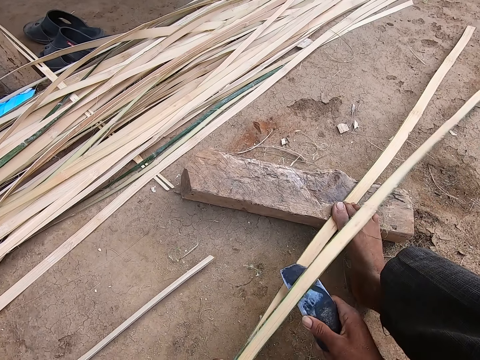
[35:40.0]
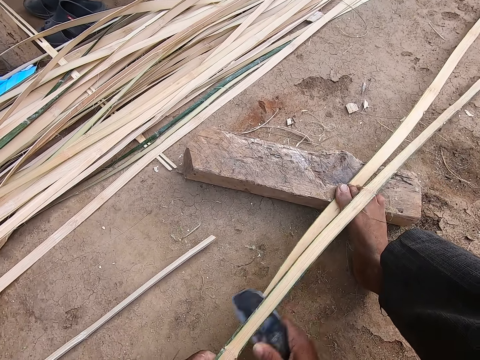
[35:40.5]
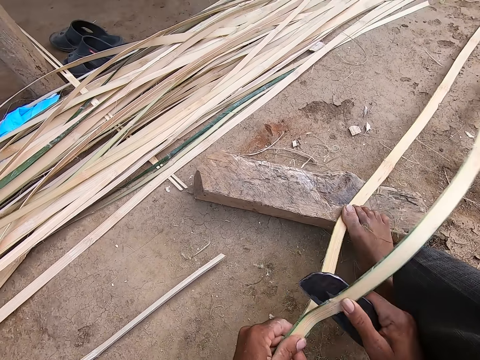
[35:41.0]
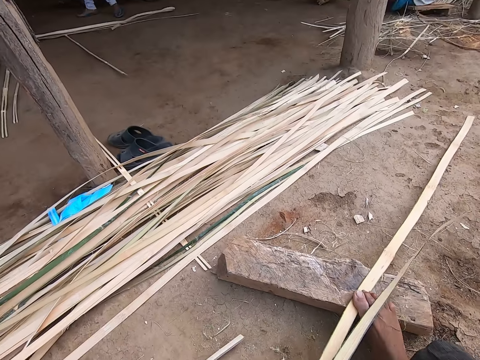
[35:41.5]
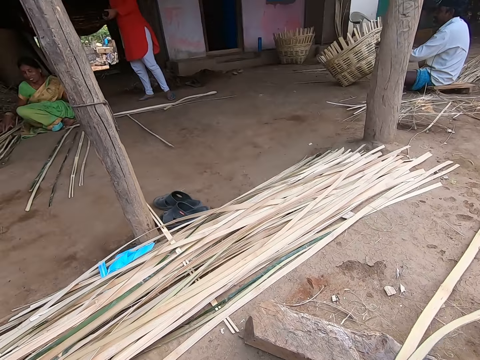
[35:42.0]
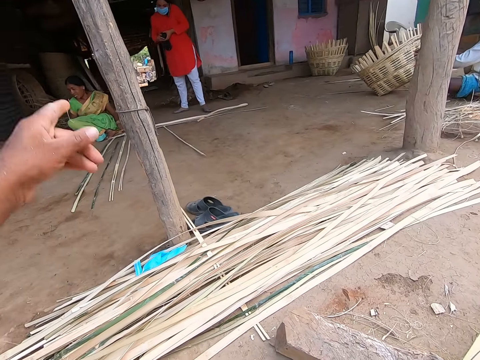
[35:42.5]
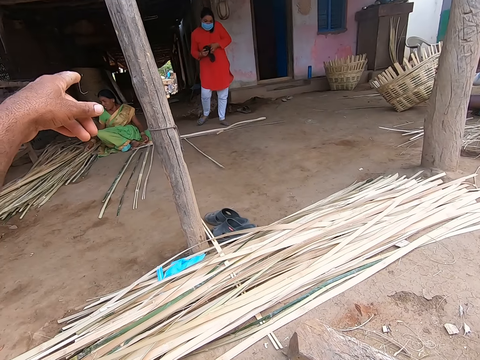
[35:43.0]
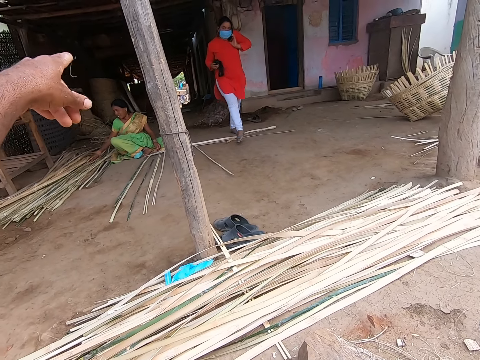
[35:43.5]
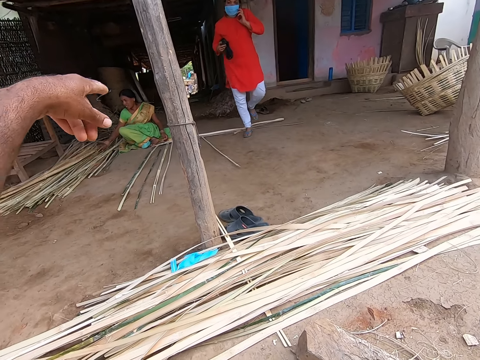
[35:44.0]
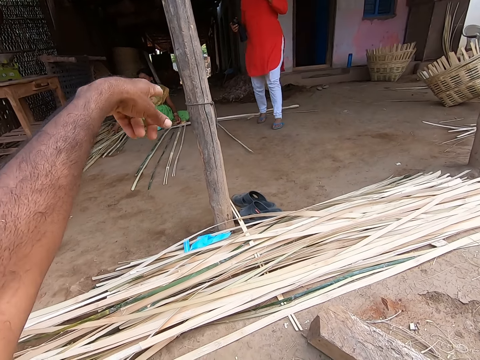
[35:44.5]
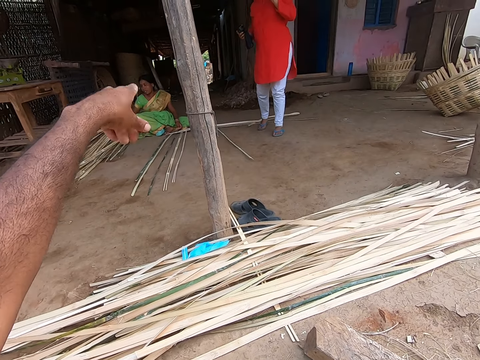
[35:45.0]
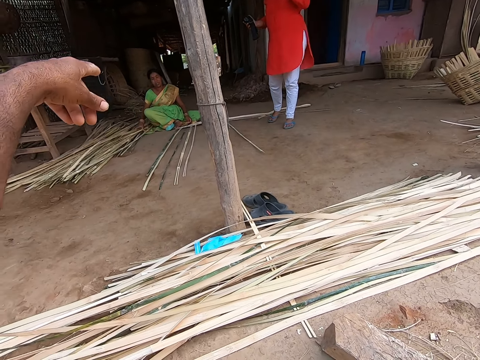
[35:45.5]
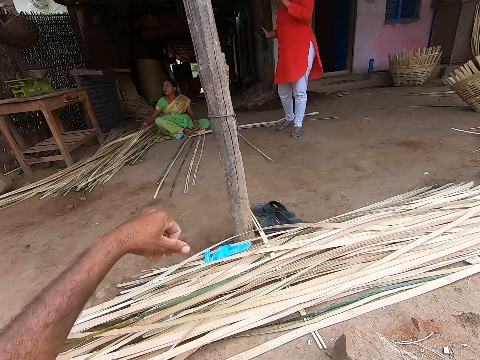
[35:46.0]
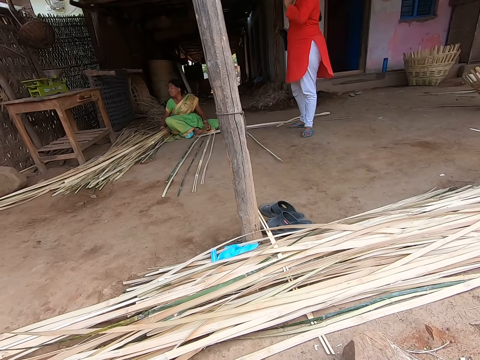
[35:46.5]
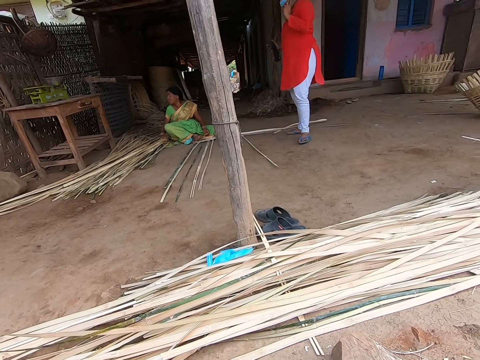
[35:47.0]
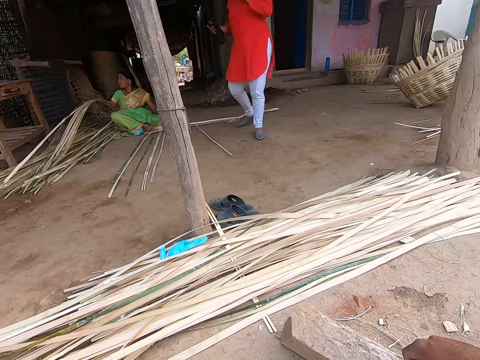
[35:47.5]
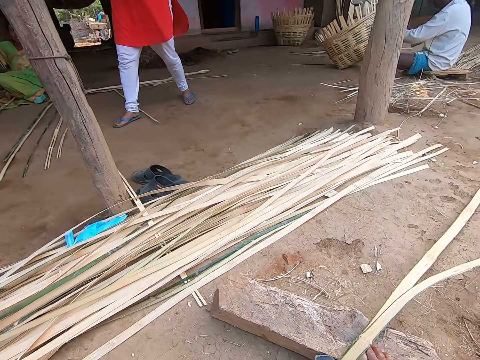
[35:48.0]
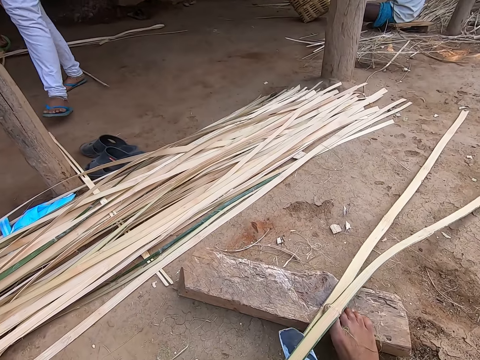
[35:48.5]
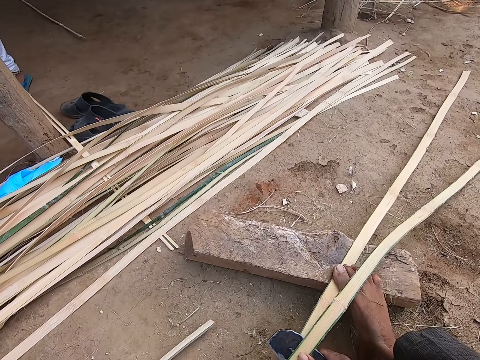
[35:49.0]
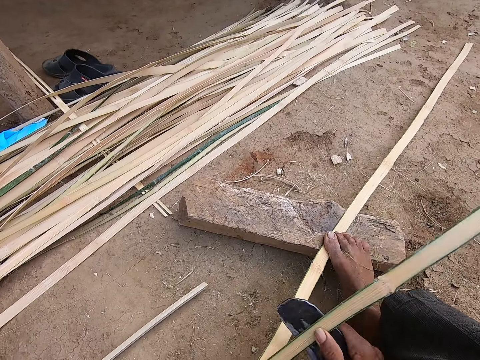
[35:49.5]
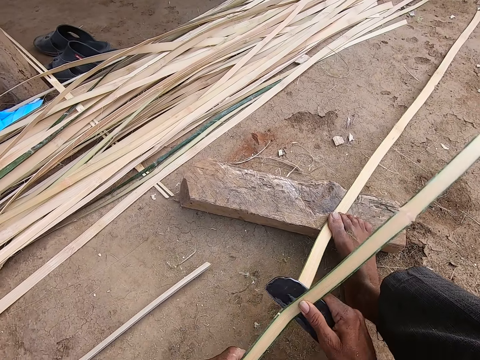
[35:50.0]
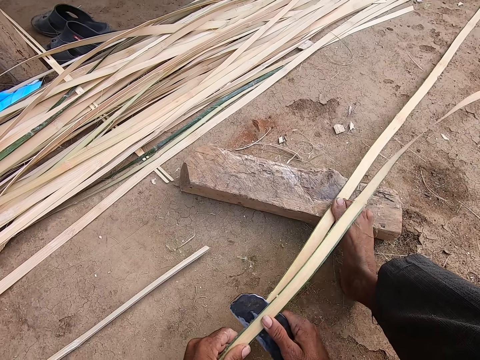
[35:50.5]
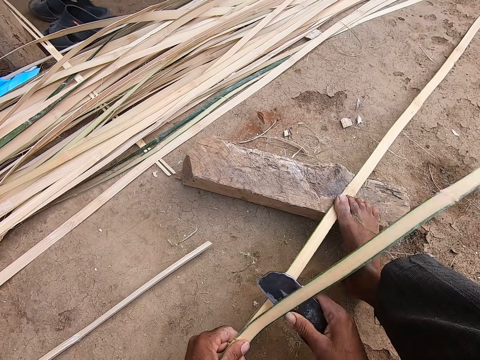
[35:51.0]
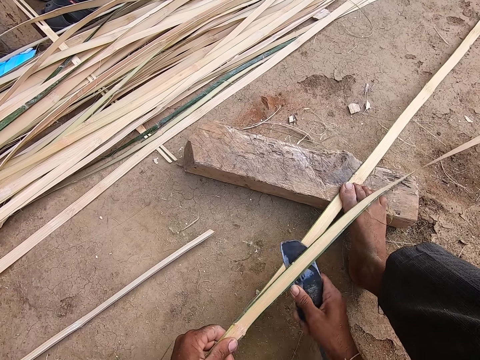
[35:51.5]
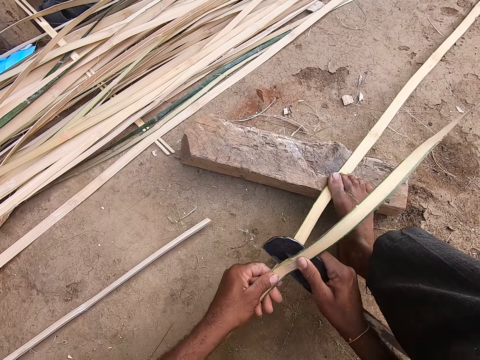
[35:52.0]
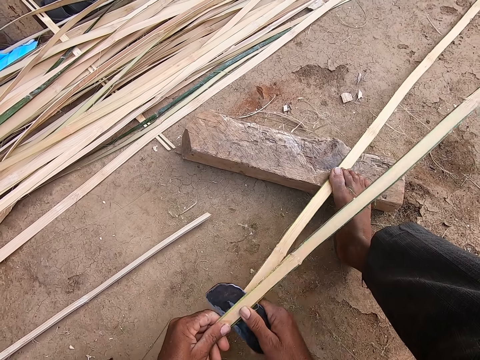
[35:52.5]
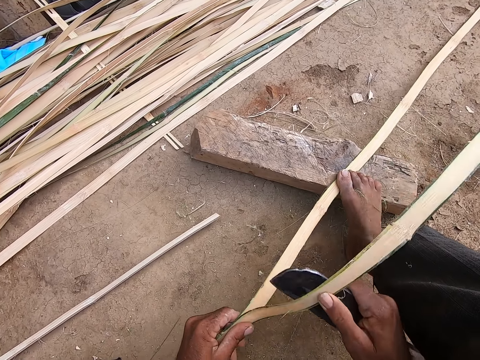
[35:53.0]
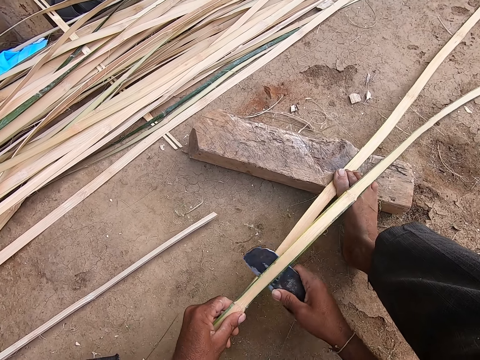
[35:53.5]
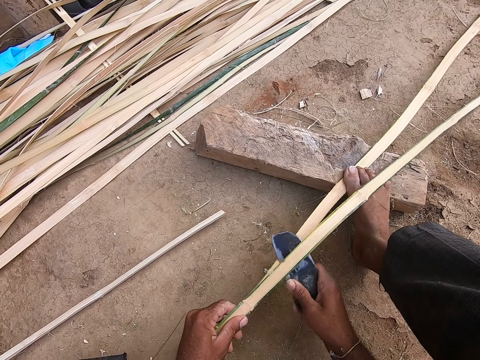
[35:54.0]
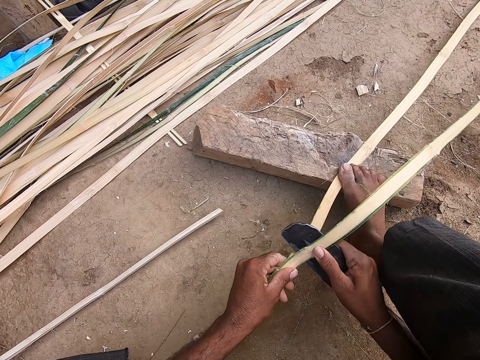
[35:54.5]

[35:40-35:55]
The camera wearer converses with a woman. Another woman moves bamboo canes on the ground with her right hand. The camera wearer points at something. The first woman makes a call with a phone in her left hand. Someone holds a reed. The camera wearer strips the bamboo cane with the sickle in his right hand. He cuts the reed with the knife.

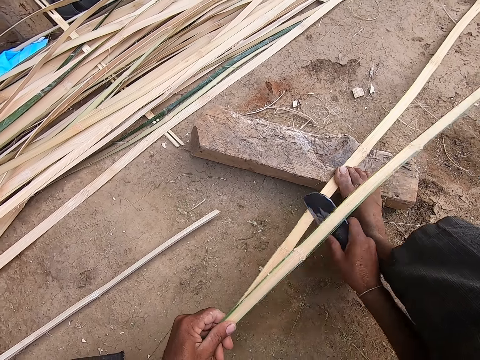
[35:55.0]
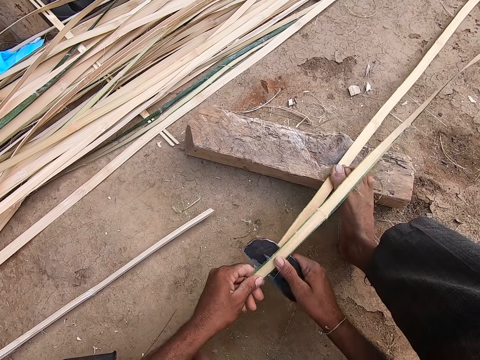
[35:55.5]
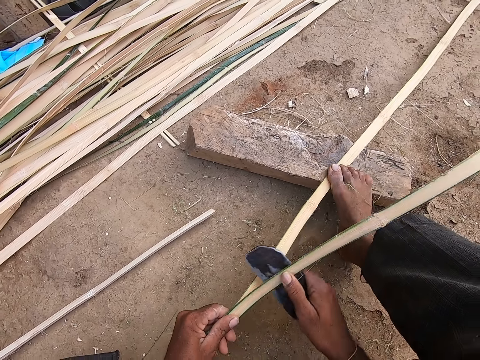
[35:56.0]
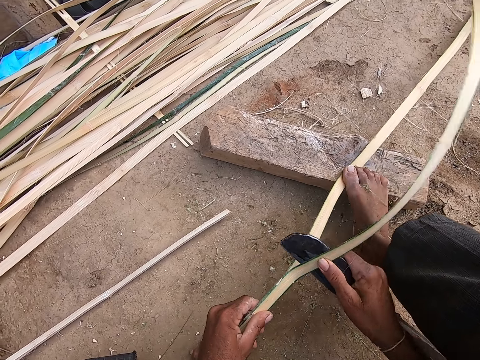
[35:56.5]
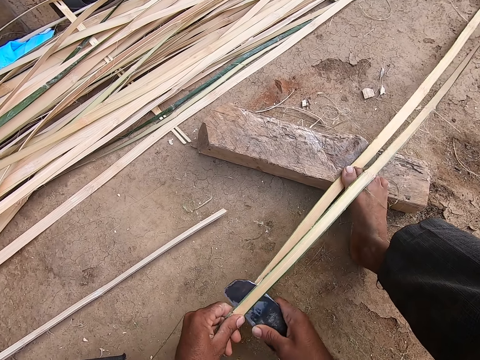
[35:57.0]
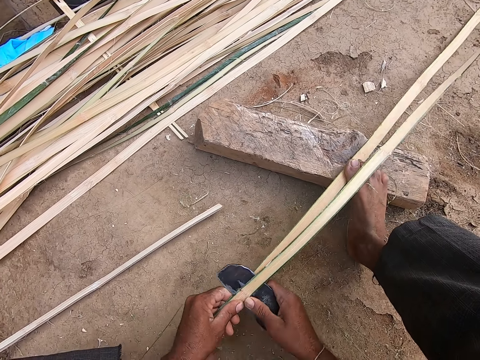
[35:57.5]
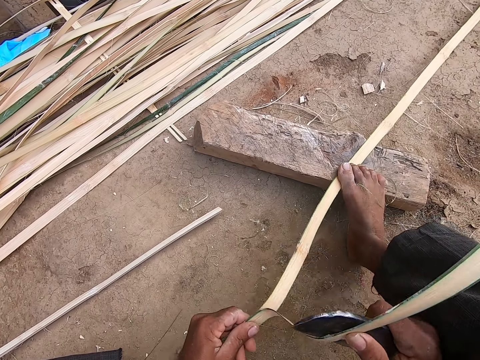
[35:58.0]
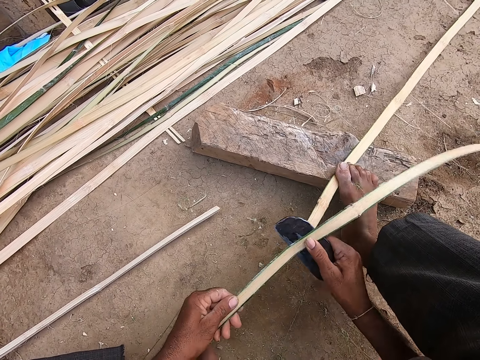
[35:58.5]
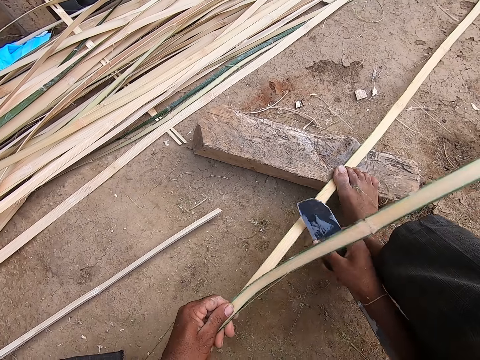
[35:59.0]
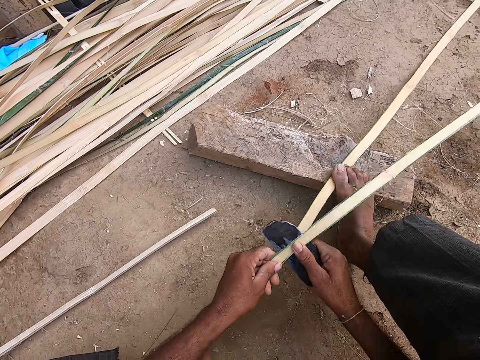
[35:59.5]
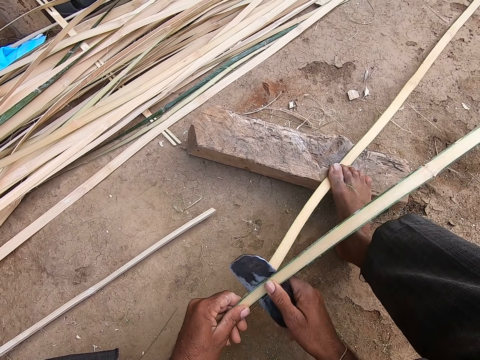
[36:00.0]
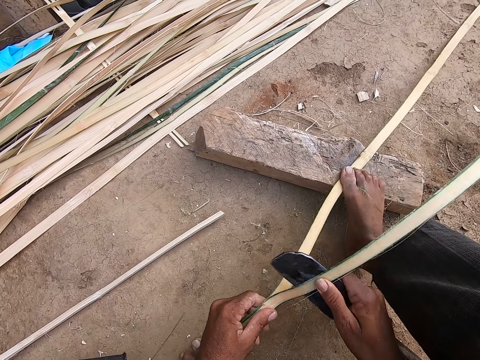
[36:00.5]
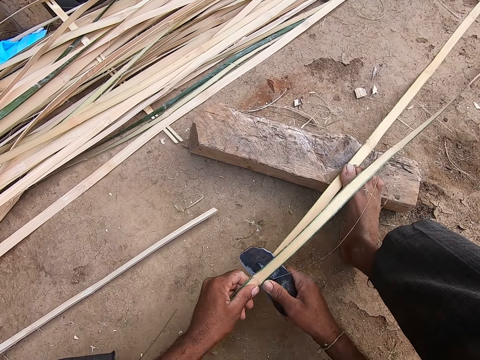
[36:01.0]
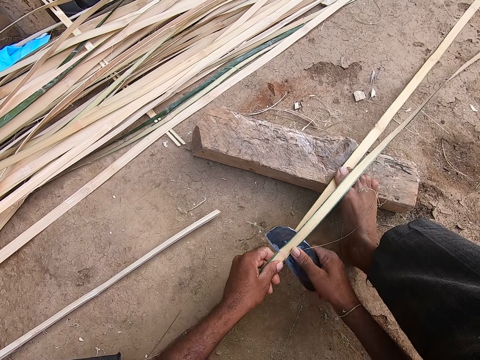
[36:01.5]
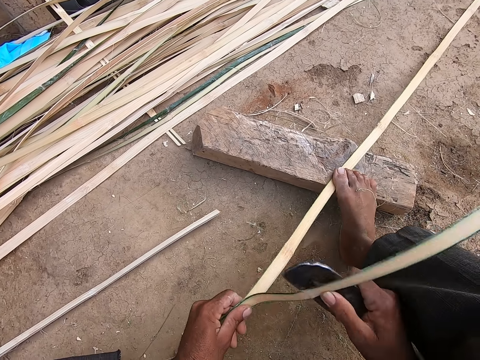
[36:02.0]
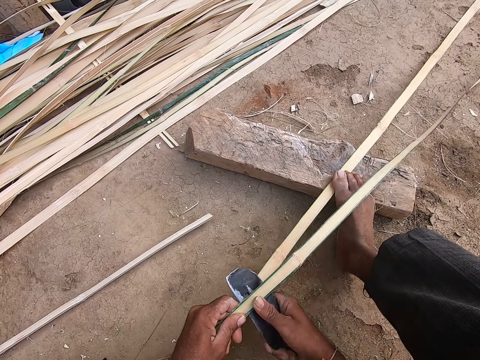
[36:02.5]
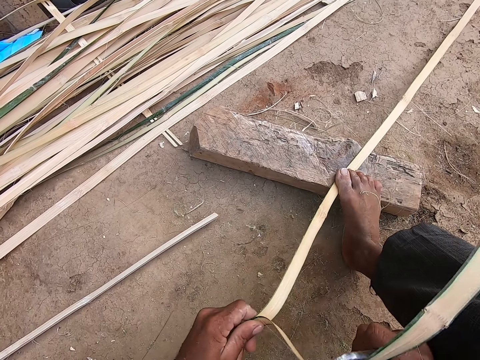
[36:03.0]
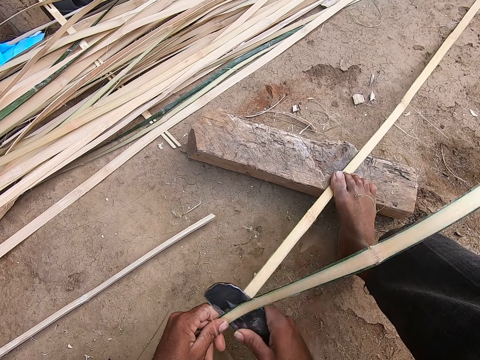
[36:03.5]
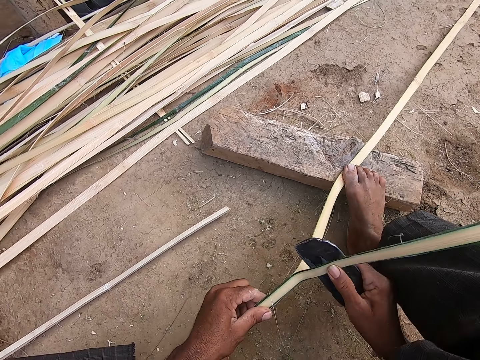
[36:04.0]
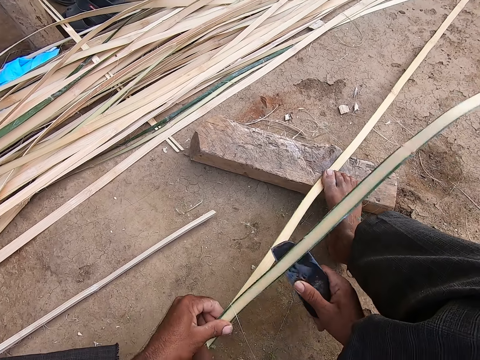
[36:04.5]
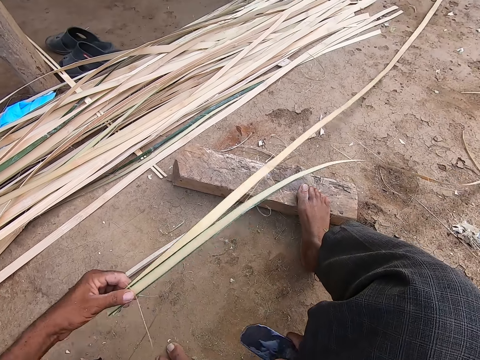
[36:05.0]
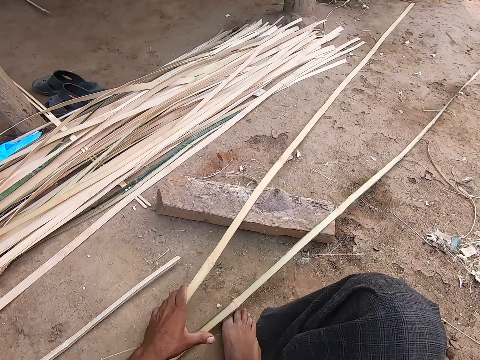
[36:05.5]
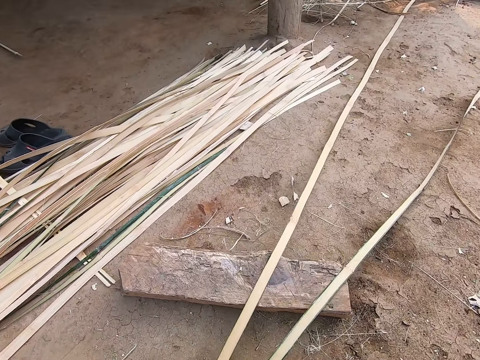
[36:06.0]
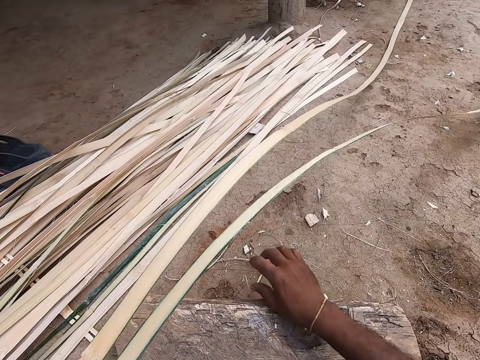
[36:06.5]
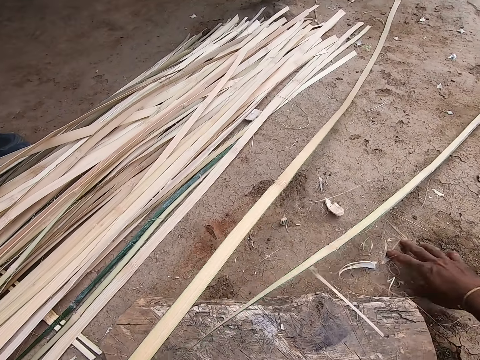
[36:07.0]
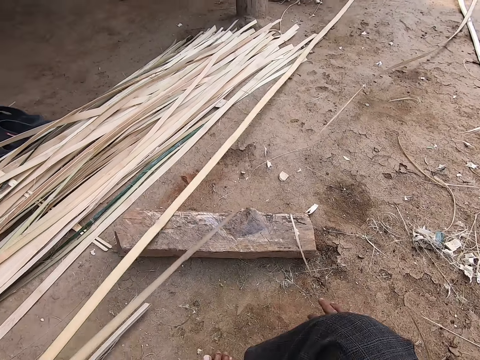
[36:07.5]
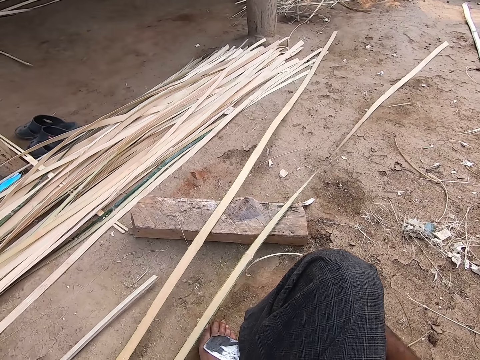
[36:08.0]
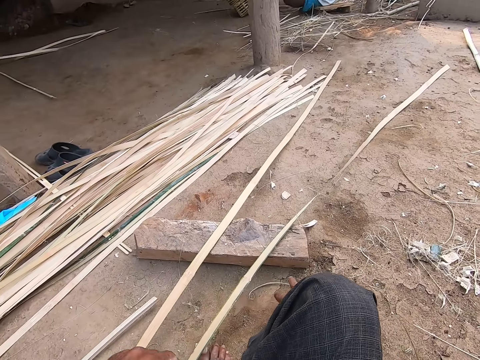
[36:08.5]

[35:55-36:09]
The camera wearer moves the bamboo cane or reeds on the ground with his left hand. He moves the offcuts or dirt on the ground with his right hand.
